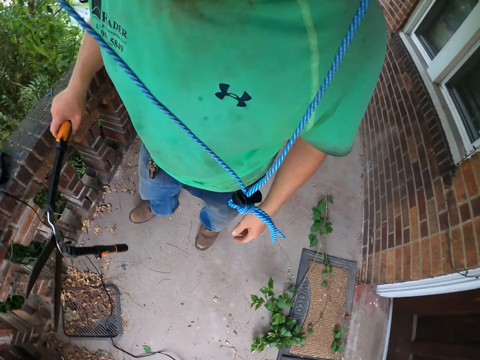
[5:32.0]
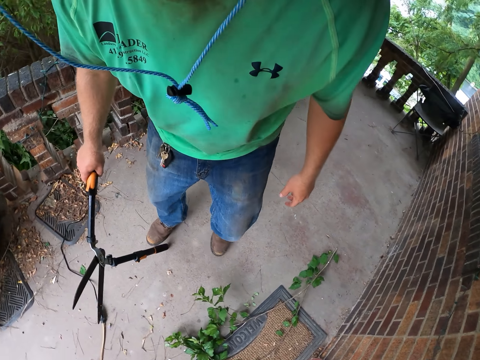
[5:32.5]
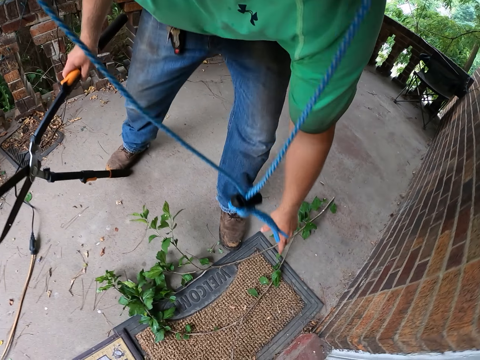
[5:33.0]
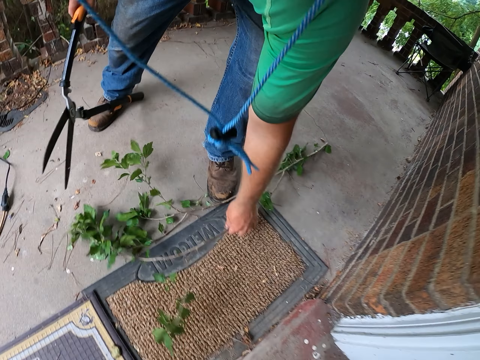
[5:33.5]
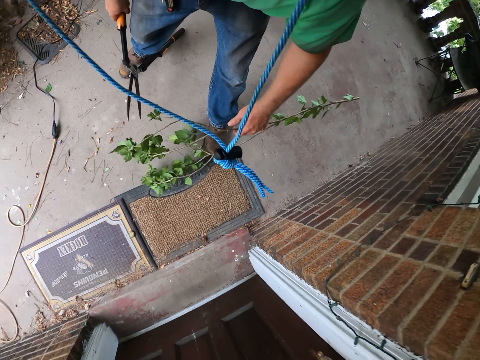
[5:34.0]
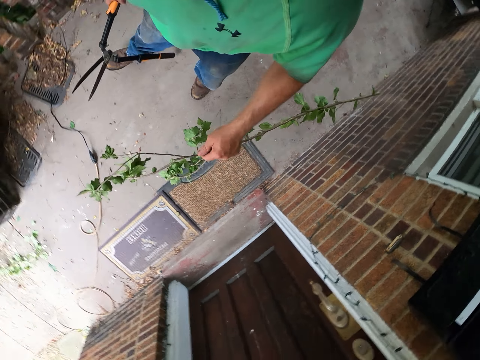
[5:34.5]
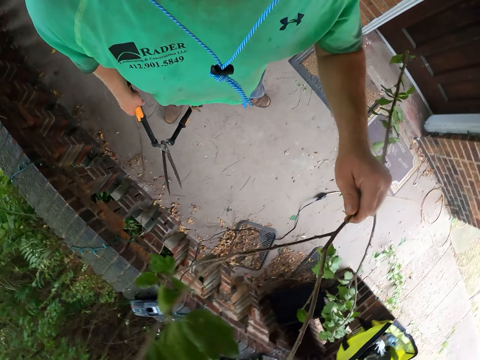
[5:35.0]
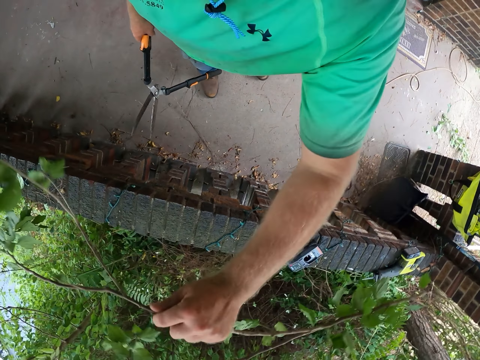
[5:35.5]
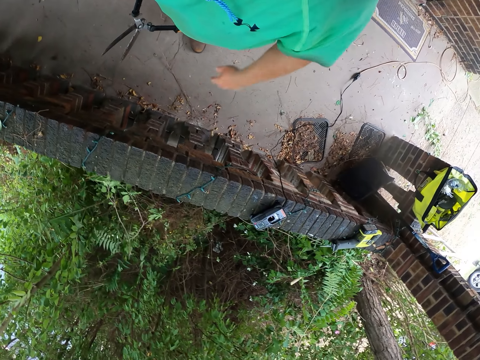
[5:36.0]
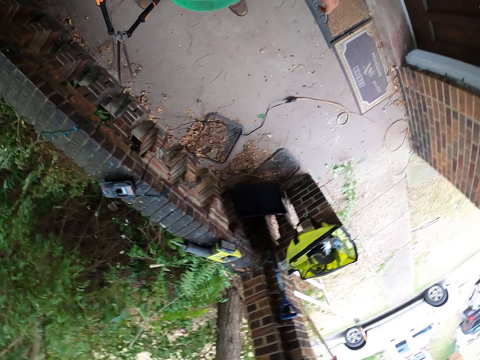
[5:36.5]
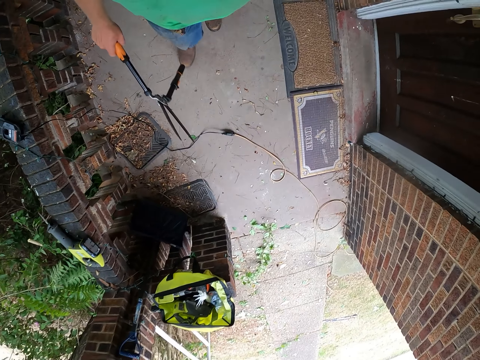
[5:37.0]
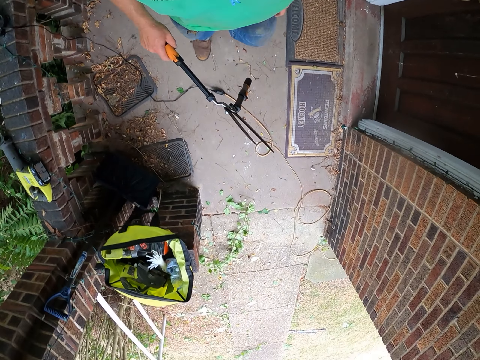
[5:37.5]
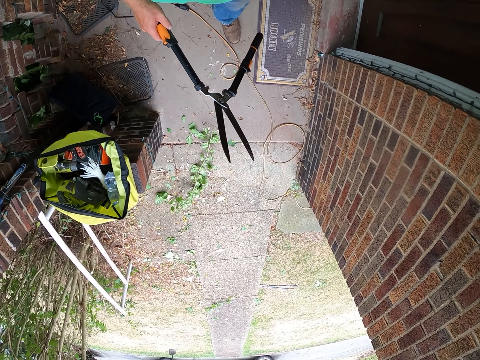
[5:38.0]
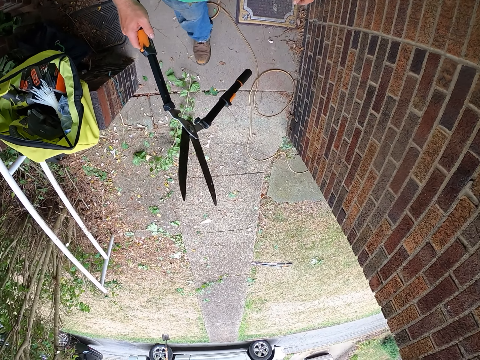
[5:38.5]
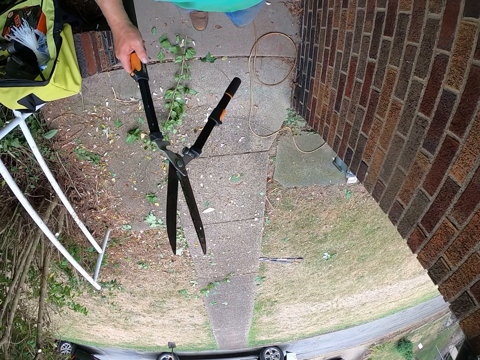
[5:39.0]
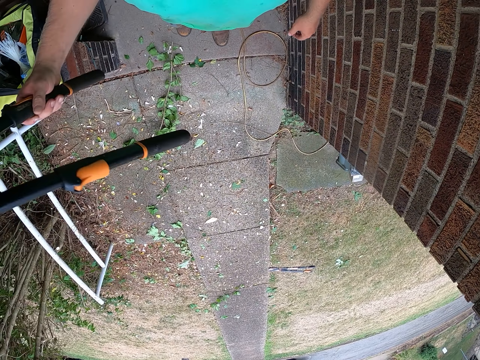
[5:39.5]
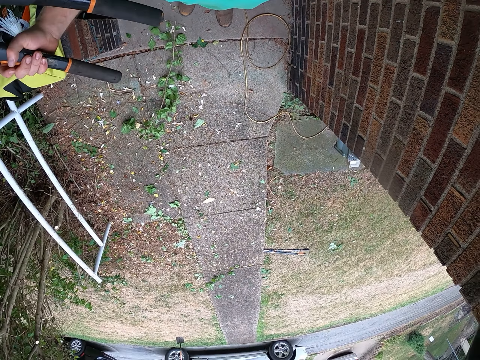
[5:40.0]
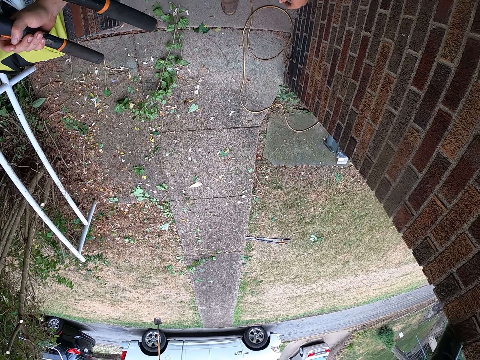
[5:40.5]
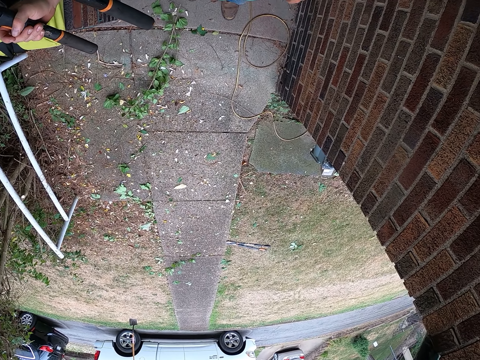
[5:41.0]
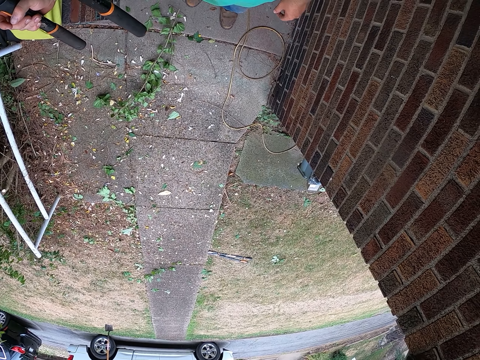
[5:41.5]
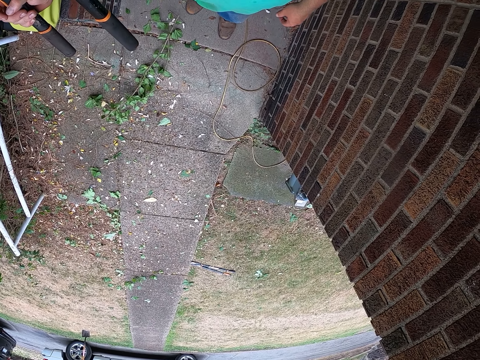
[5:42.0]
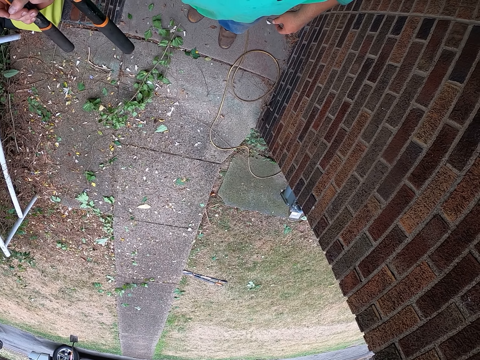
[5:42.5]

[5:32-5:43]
The camera wearer picks a twig from the ground with his left hand. He throws a branch. He drops the twig in the bush with his left hand. He walks around the compound.

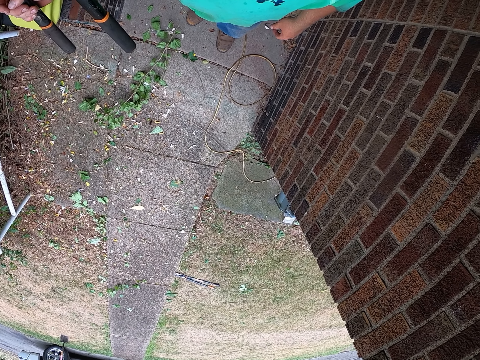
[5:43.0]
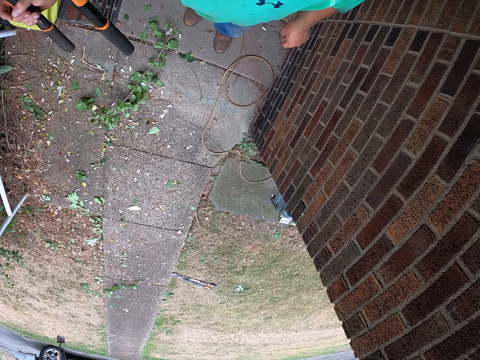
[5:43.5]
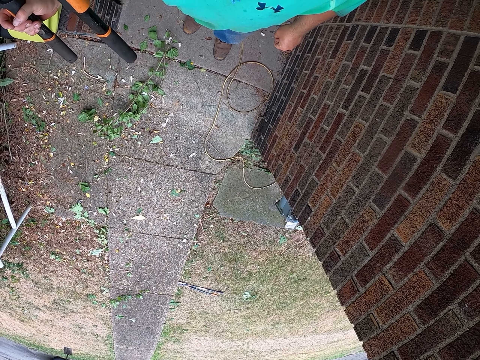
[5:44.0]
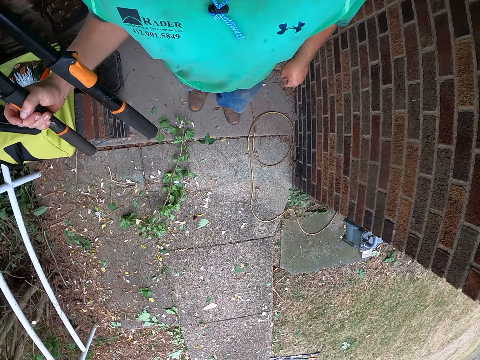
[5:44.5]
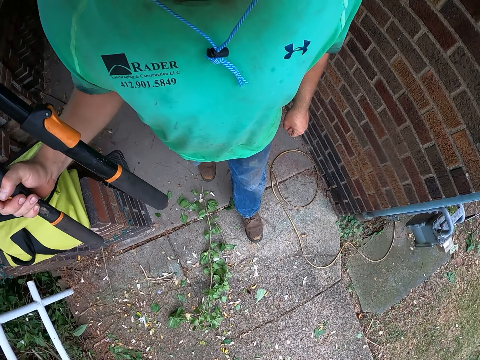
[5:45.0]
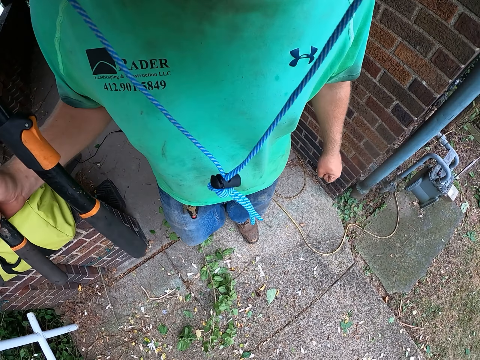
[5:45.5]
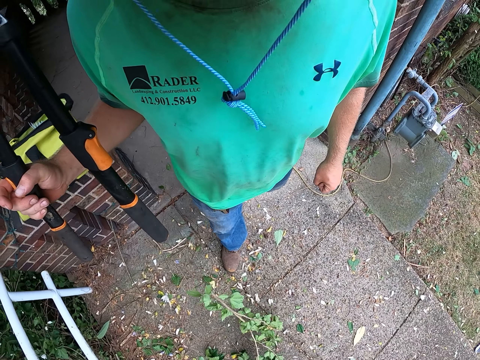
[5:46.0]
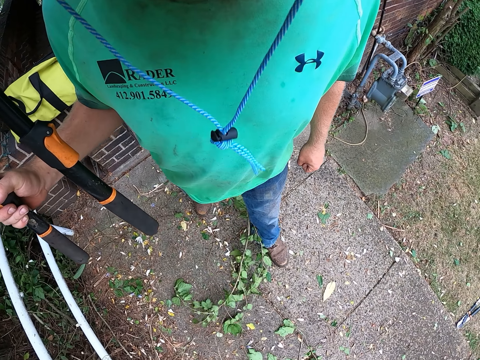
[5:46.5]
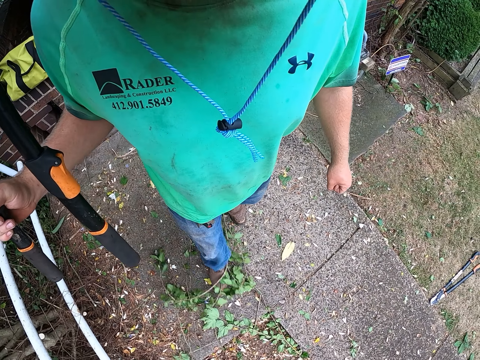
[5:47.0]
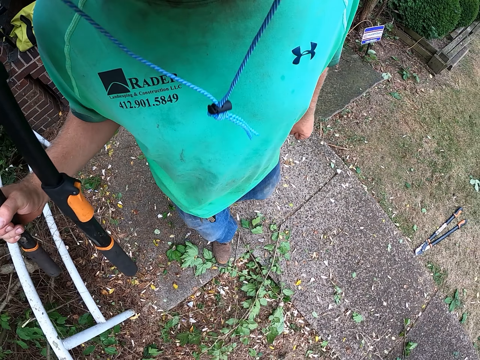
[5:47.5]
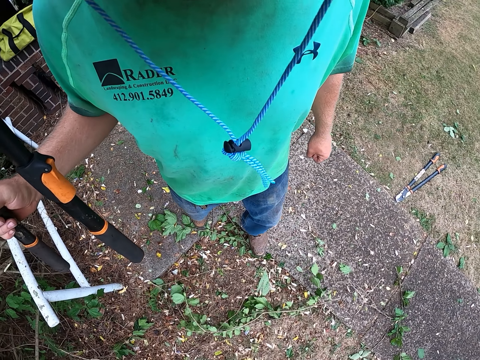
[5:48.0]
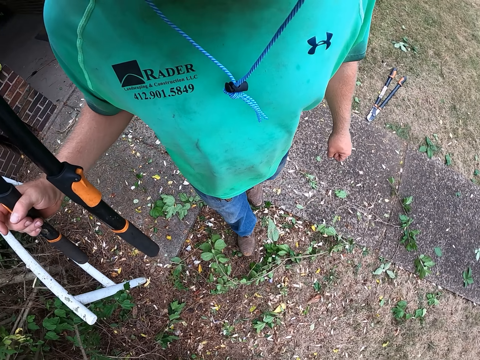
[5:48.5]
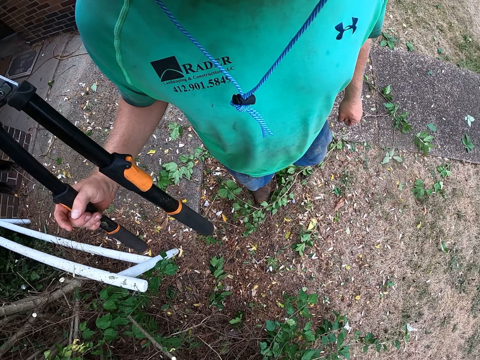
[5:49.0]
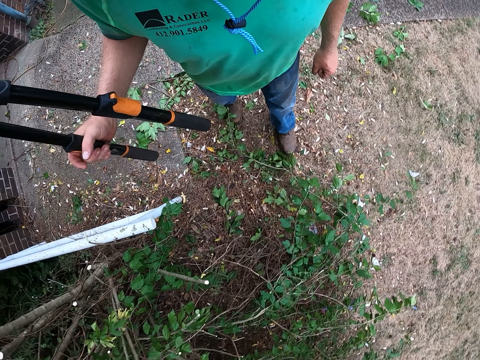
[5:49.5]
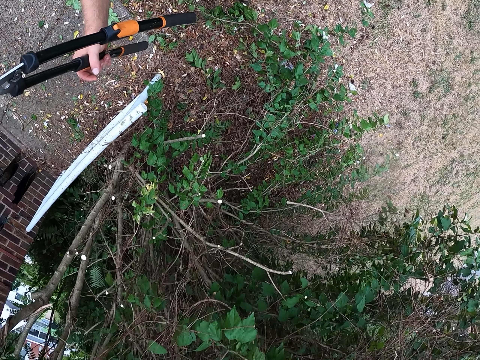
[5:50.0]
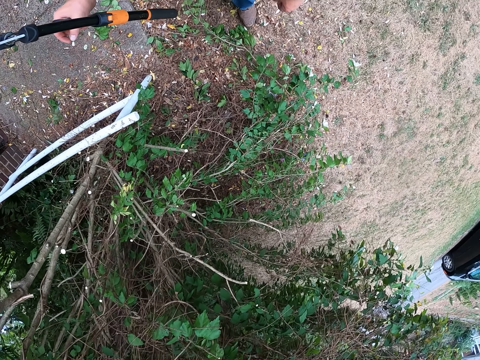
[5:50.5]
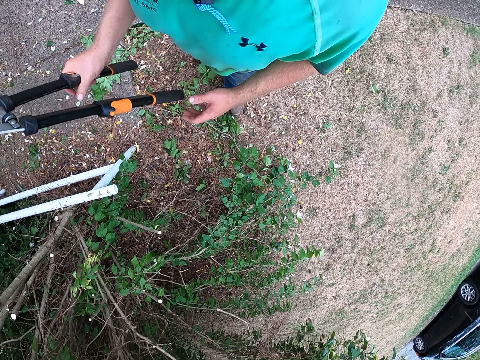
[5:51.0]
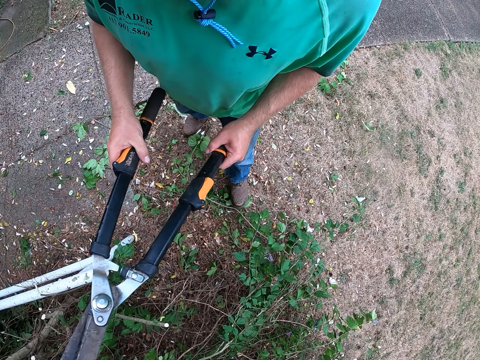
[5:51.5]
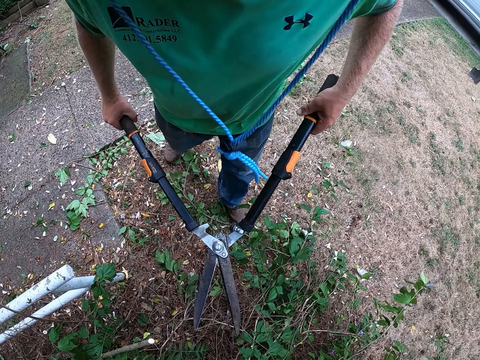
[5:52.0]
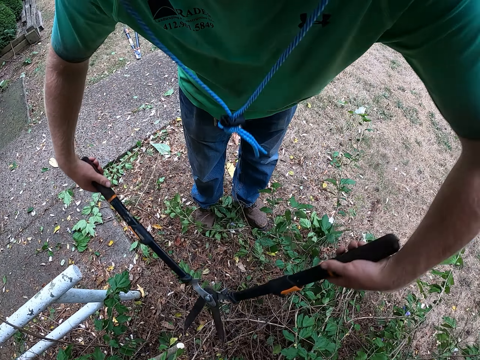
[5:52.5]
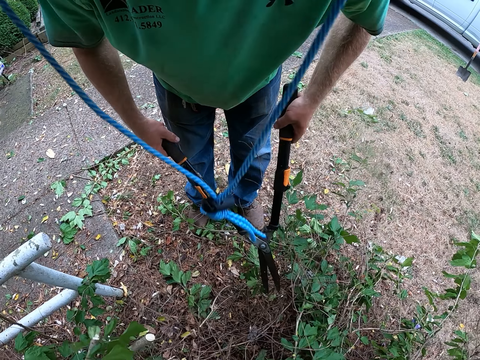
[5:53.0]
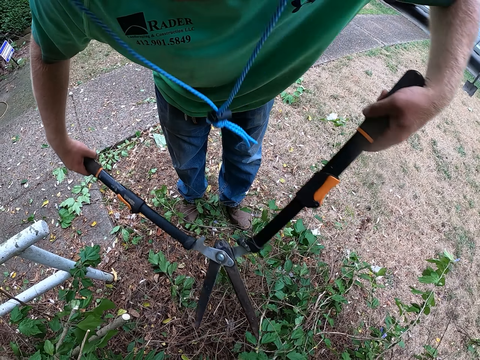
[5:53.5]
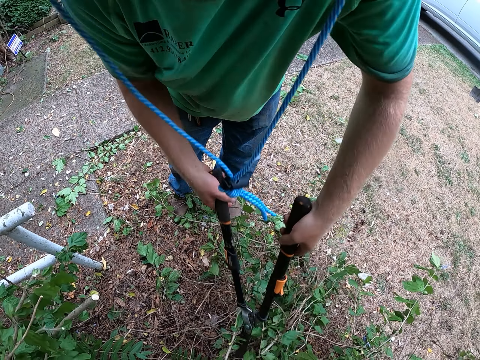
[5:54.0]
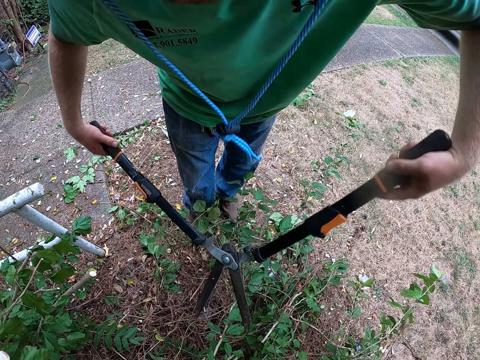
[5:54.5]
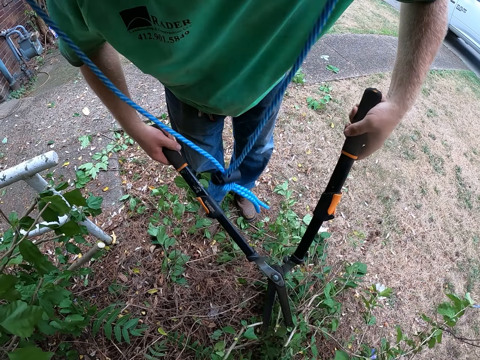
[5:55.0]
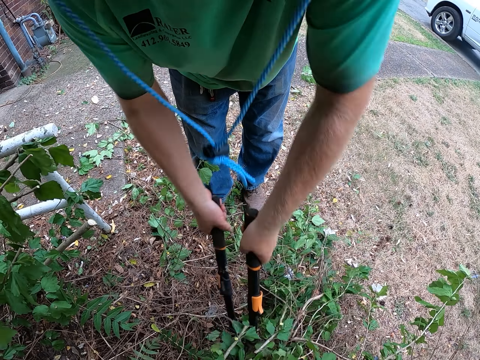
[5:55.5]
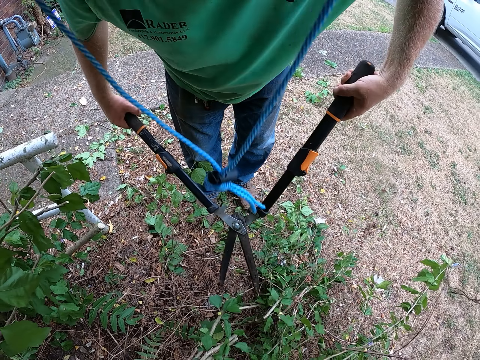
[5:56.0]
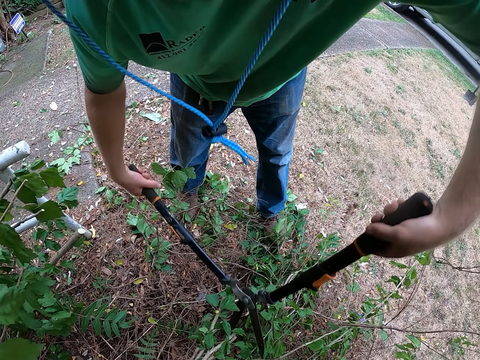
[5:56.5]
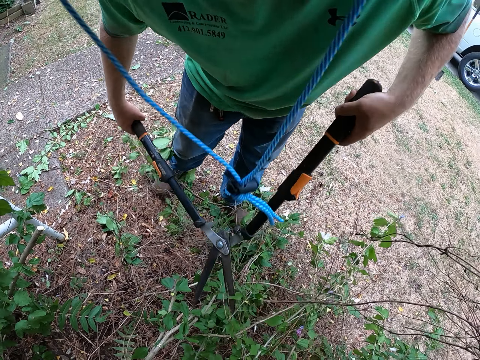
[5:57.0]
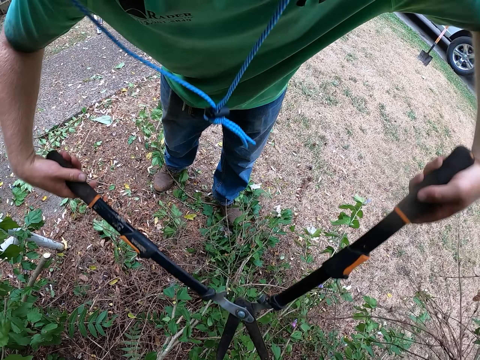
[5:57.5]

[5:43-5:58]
The camera wearer kicks a branch. He holds the shear with both hands. He trims the plant with the shear in both hands.
